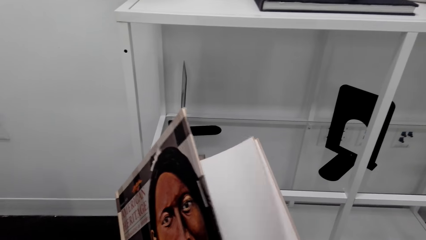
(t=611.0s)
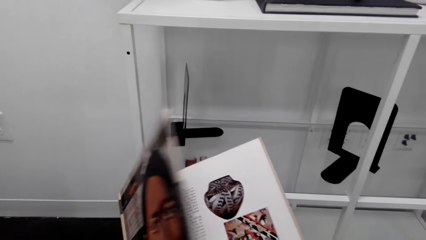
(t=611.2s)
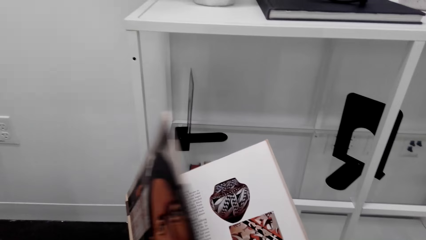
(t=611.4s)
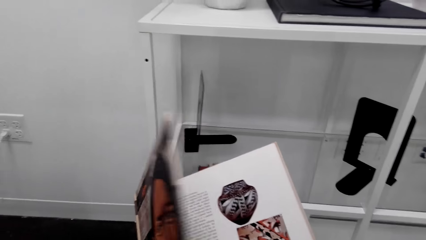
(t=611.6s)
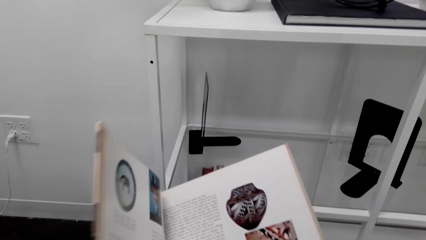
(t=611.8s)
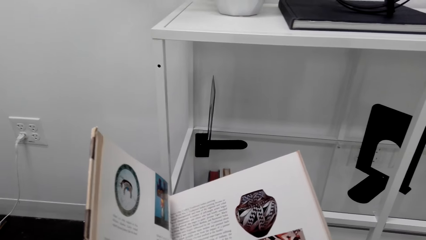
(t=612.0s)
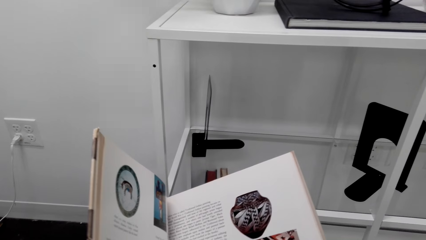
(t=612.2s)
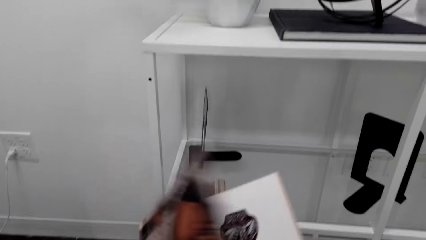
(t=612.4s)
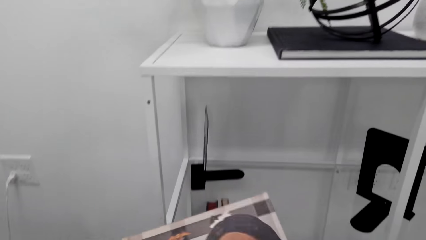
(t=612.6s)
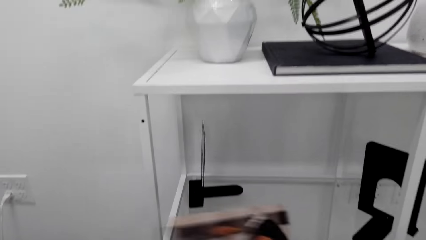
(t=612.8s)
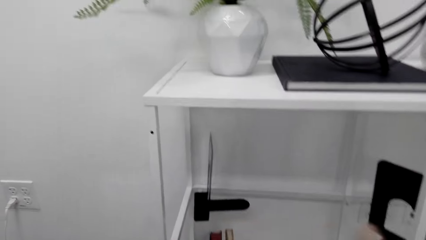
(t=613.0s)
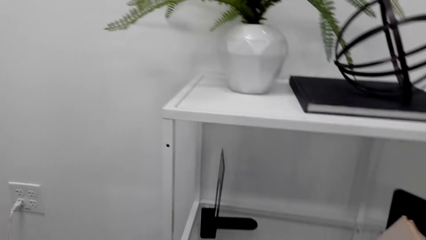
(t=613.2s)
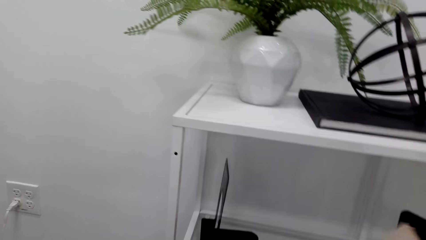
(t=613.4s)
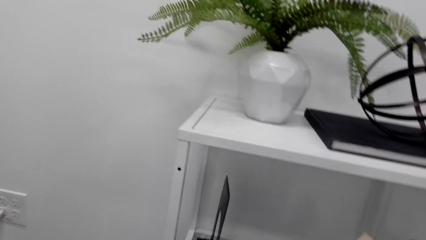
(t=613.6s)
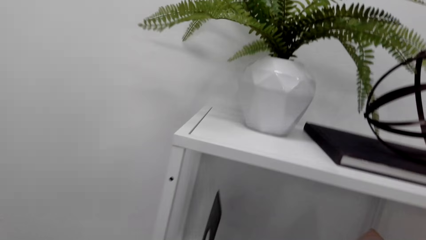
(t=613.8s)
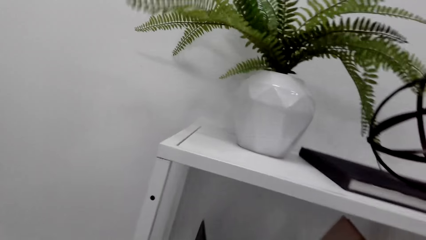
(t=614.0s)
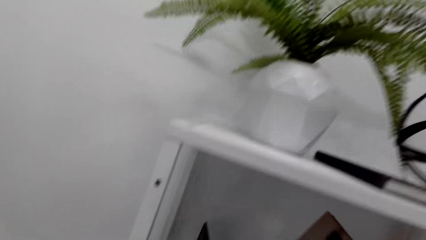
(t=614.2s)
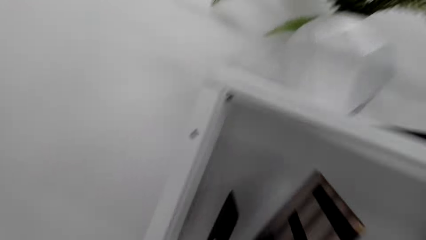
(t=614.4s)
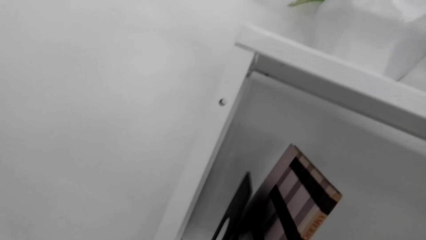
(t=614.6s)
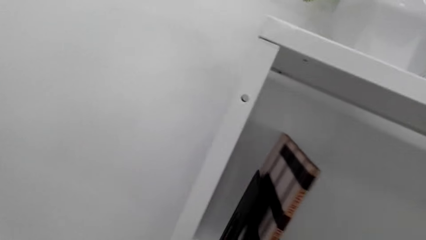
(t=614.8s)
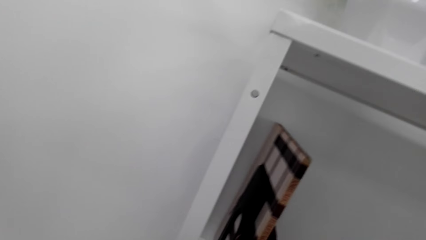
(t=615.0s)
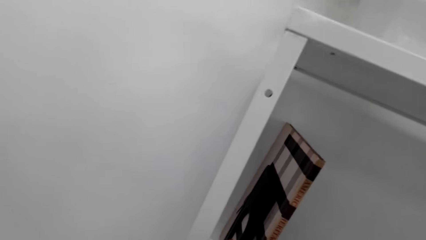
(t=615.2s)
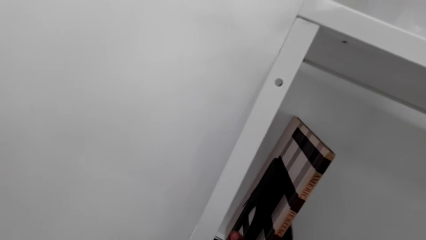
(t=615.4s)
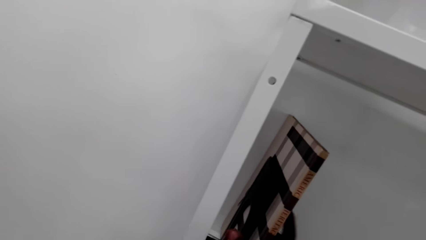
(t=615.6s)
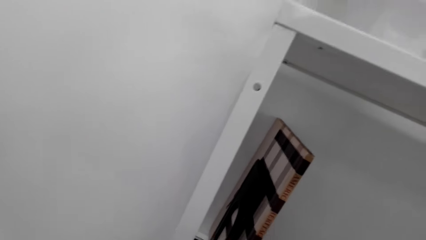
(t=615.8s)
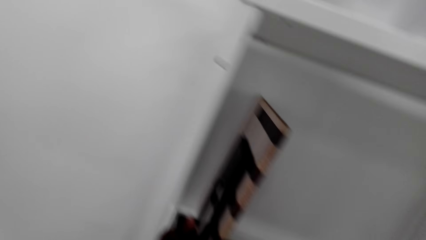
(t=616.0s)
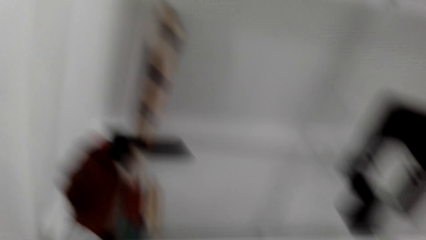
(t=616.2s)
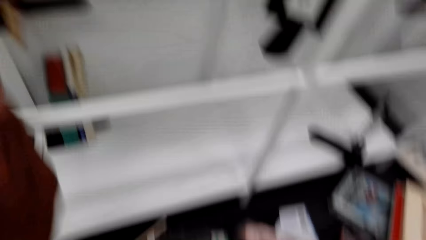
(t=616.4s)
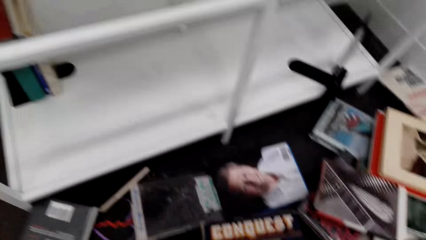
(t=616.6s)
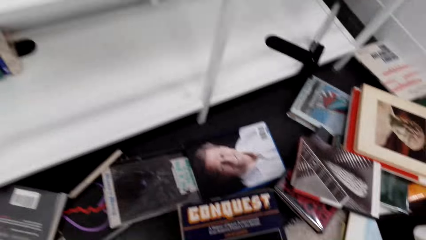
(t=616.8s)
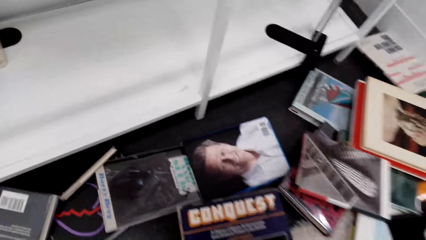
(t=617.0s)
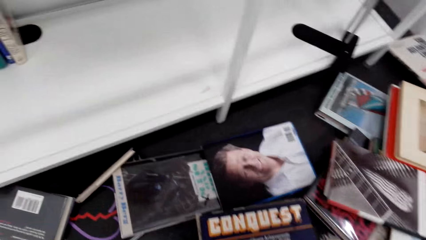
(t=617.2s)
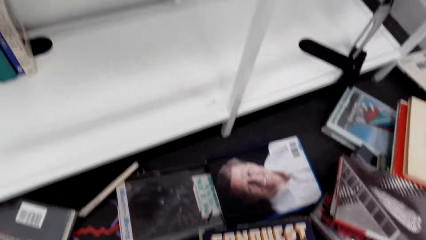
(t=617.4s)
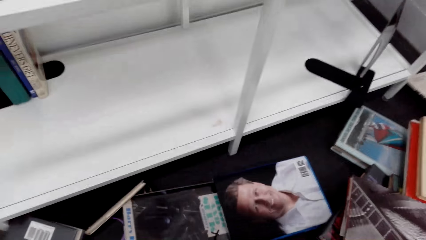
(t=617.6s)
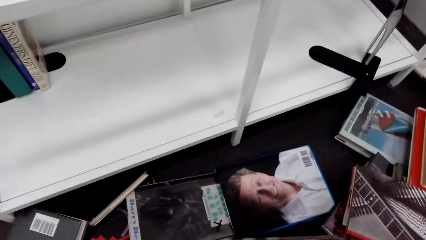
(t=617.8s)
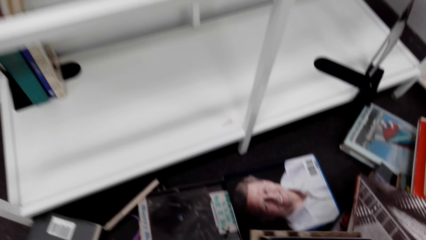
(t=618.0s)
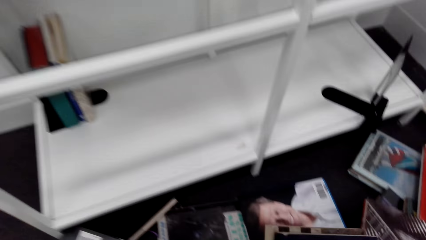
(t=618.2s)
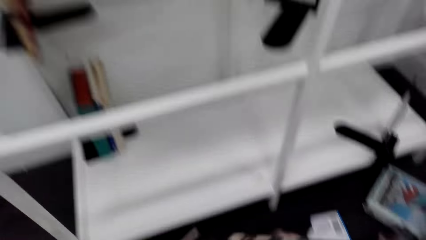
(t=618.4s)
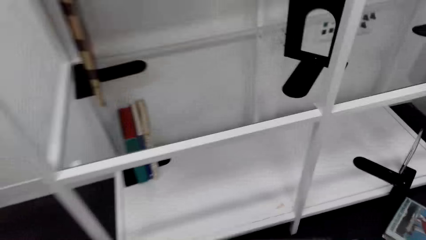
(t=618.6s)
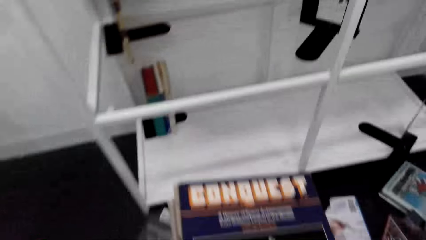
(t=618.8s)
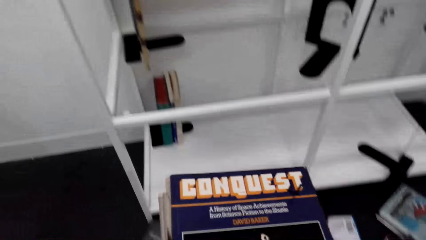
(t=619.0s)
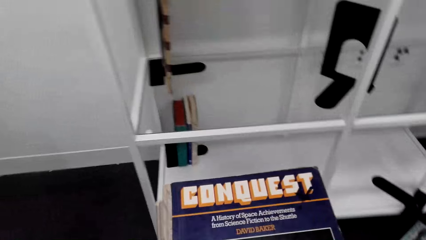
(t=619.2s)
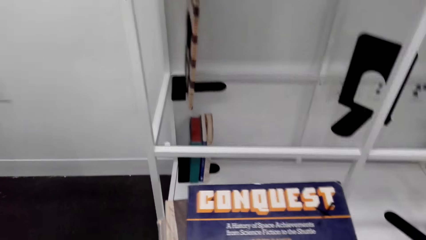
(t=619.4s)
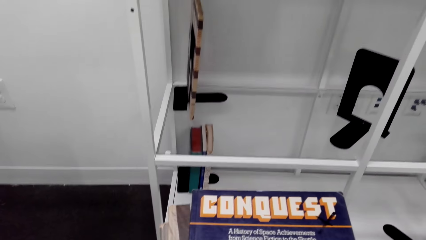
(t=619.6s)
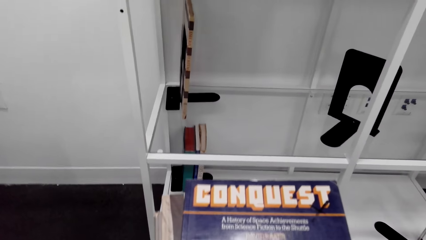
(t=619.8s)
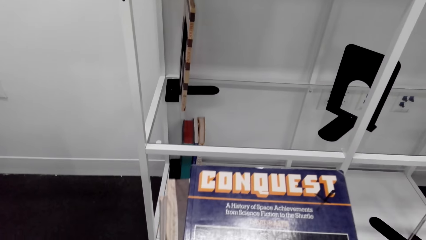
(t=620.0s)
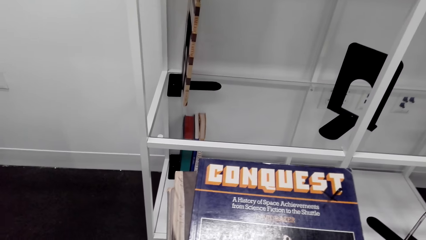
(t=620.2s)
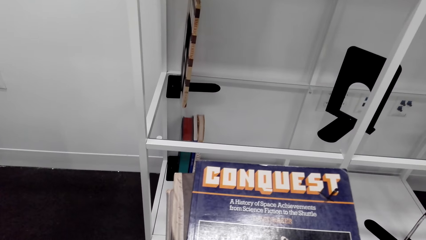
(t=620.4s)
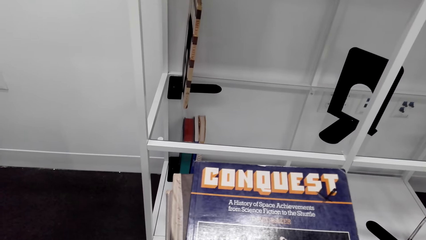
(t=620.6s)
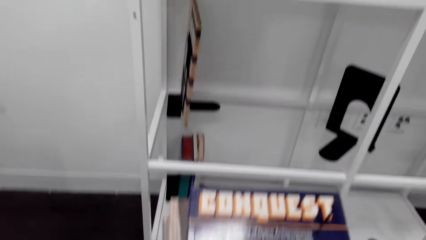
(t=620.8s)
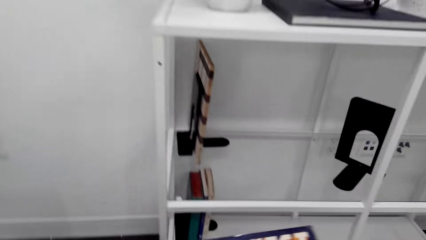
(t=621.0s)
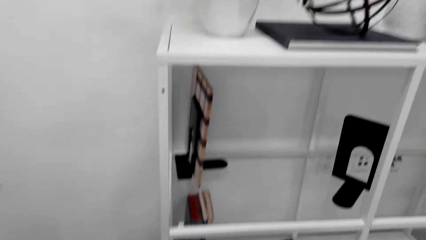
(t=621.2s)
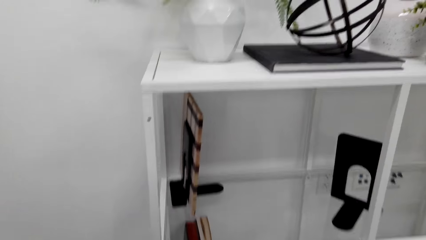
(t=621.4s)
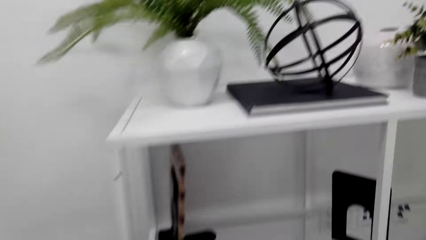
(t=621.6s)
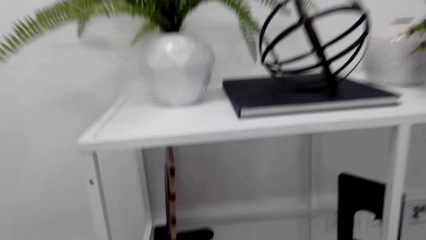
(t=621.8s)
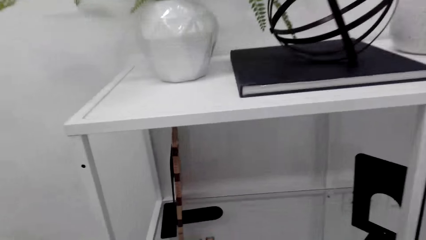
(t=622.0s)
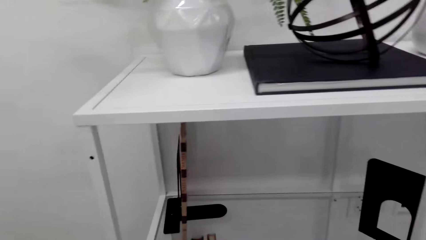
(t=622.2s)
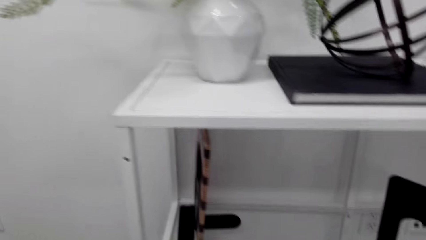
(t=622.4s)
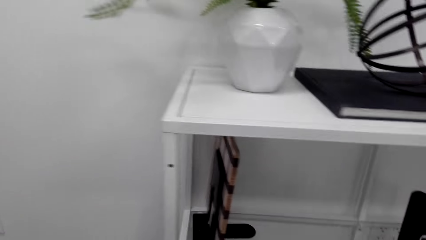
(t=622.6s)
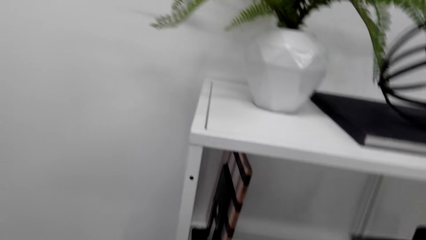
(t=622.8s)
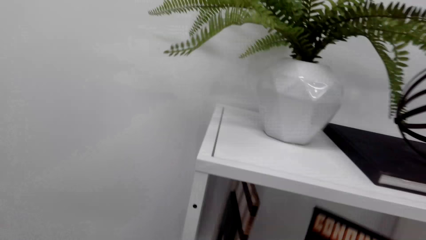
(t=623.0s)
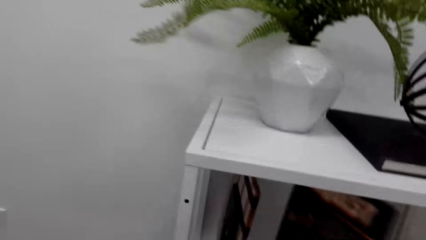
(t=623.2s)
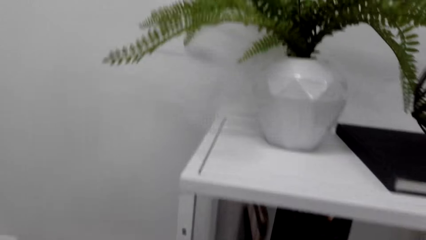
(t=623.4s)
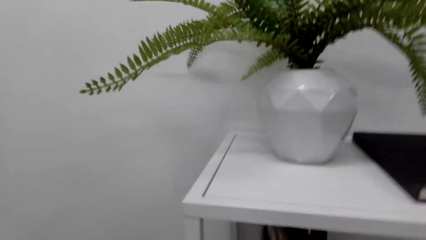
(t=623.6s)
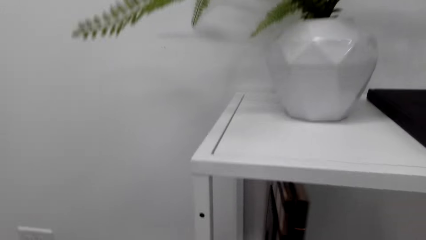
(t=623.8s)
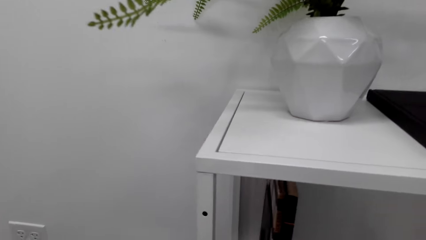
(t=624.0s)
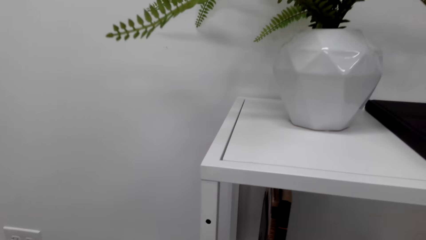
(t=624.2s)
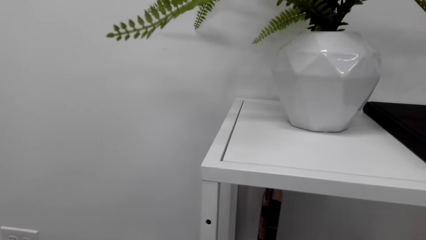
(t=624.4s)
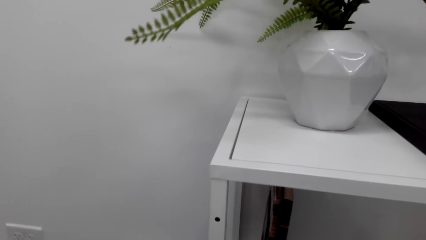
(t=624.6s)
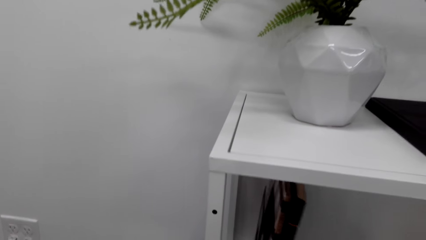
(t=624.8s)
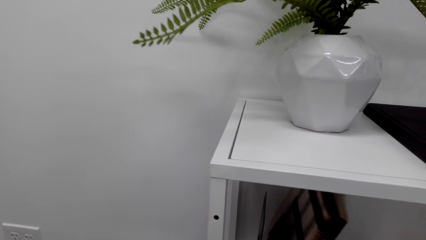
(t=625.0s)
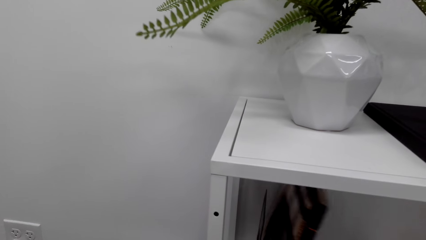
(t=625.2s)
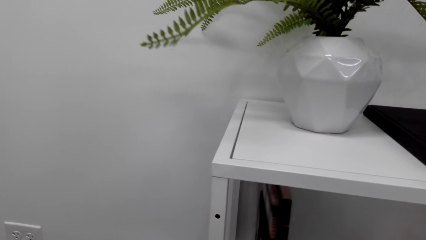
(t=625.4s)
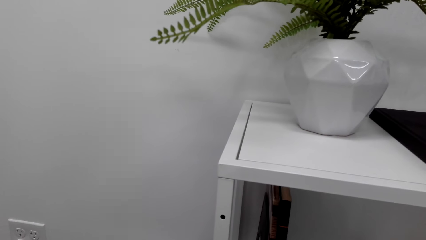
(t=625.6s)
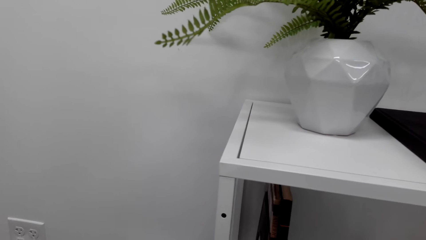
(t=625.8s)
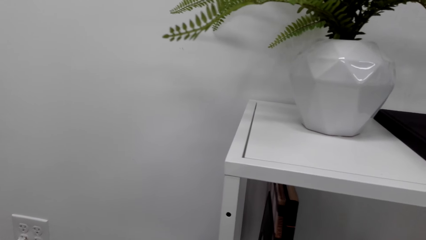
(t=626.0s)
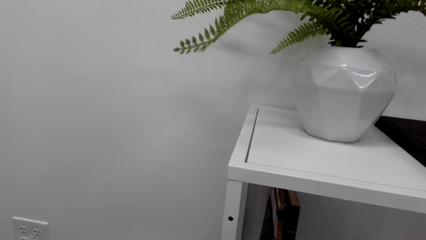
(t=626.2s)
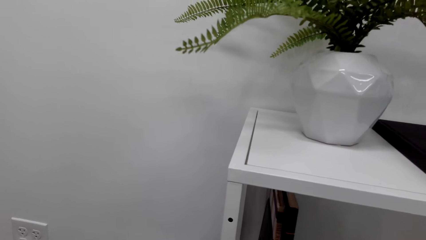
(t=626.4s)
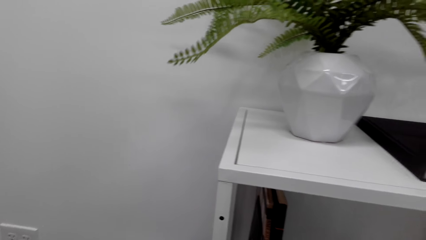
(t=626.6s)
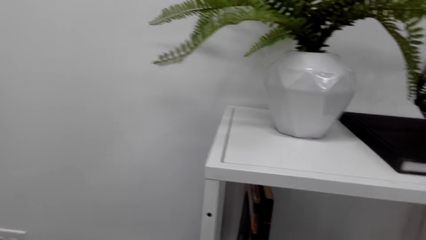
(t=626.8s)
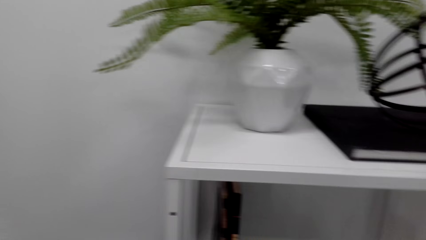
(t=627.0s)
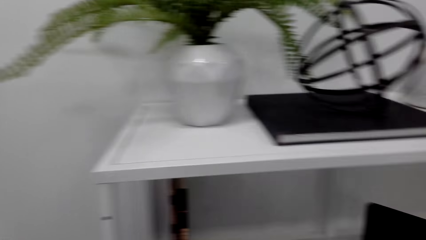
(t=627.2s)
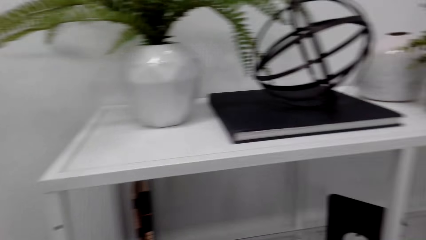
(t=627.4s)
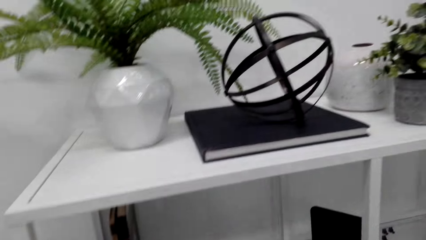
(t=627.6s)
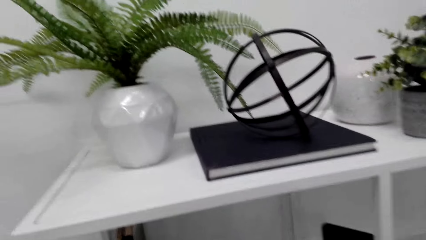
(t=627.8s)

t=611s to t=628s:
The camera wearer opens the book cover. They close the book. They put the books on the book easel on the shelf. They take books from the floor. They check the book in hand. They put the books on the book easel on the shelf.
